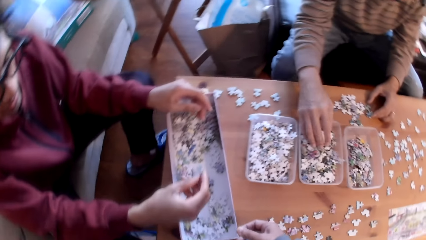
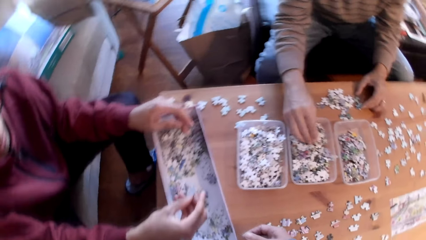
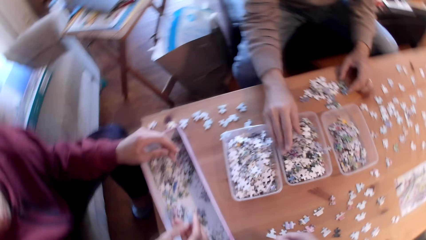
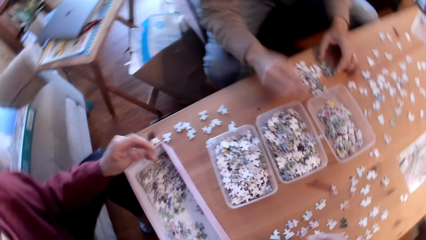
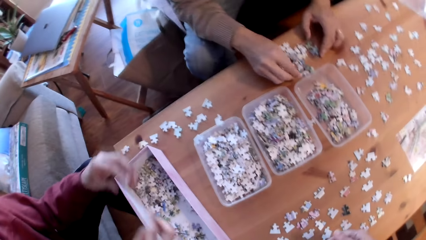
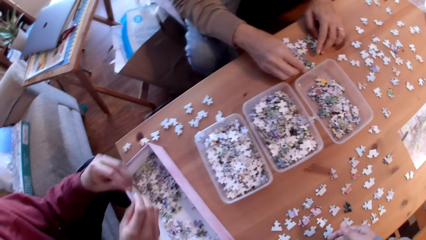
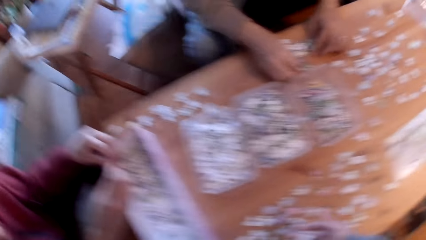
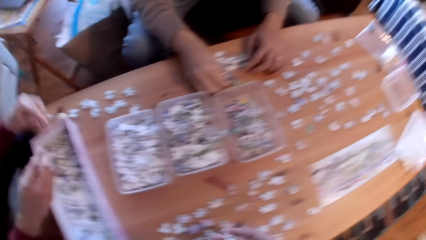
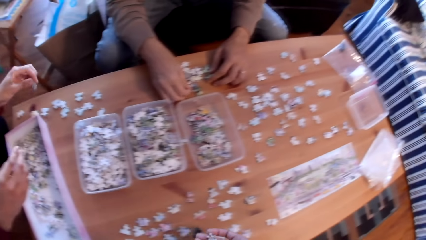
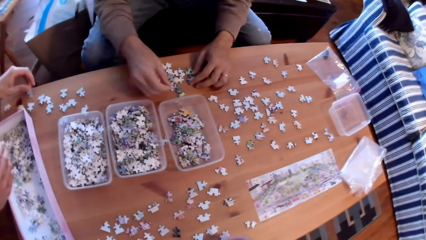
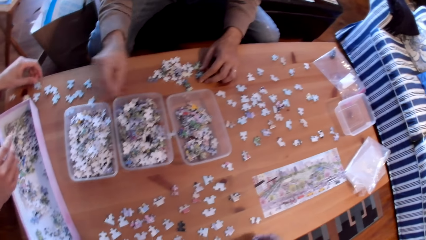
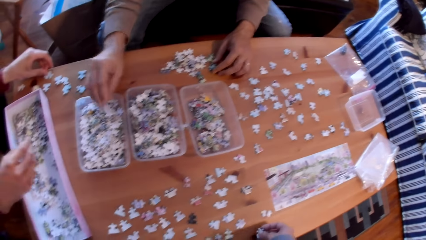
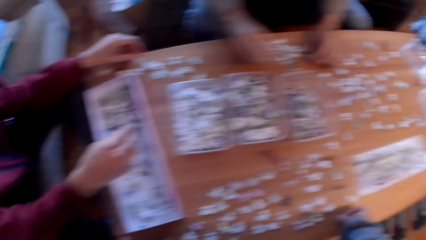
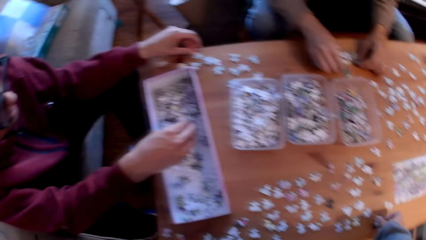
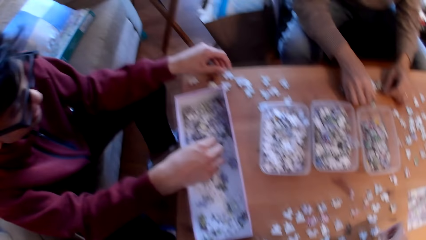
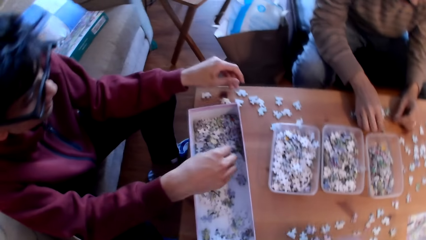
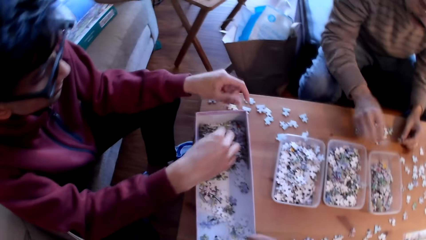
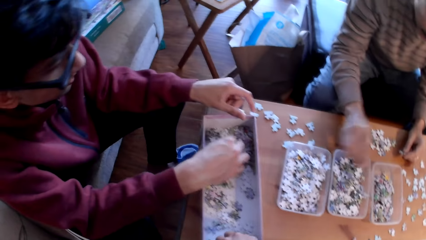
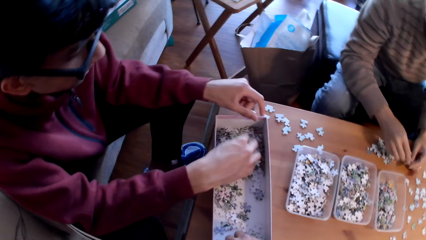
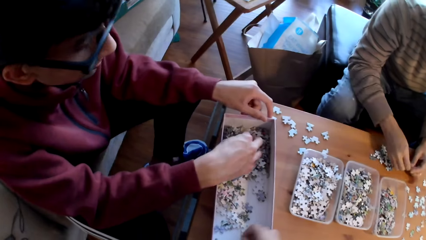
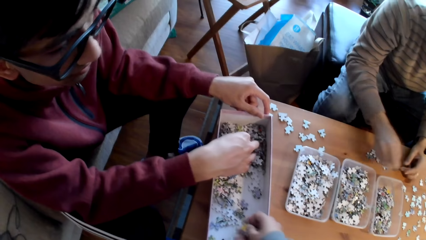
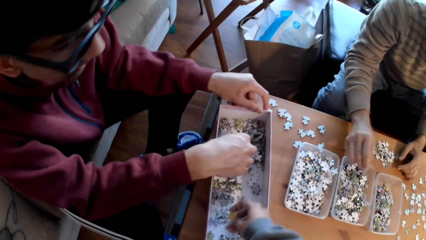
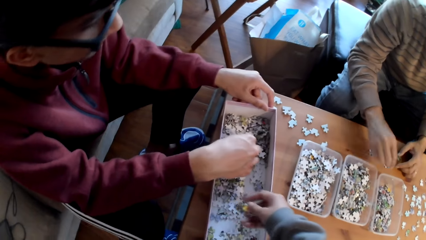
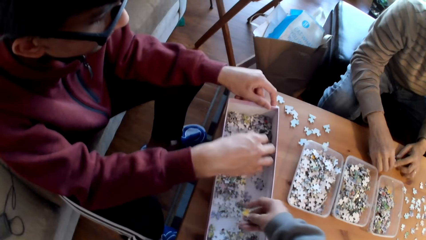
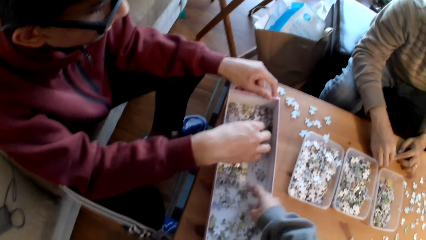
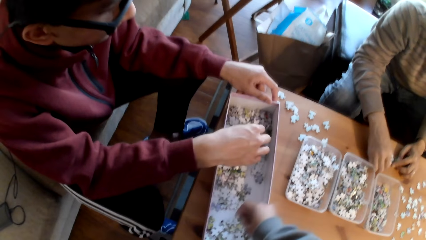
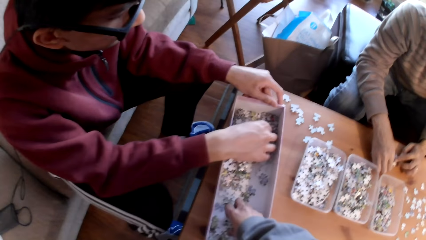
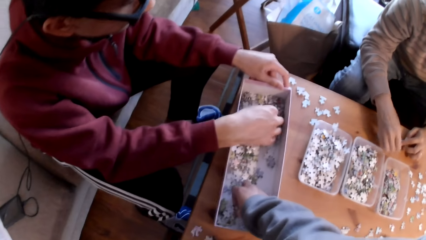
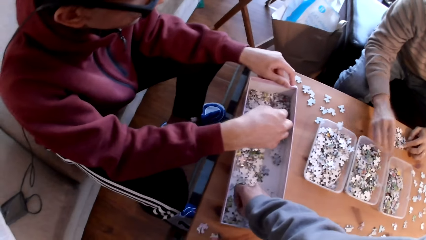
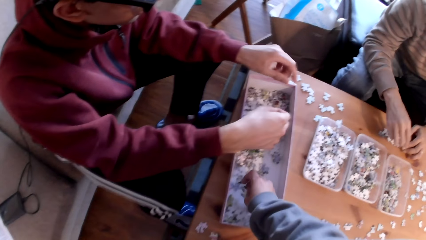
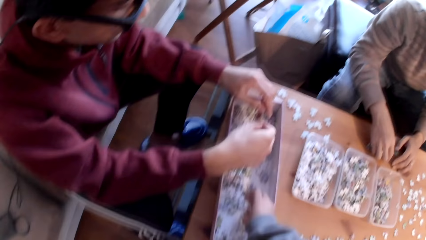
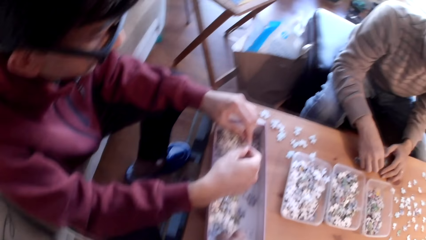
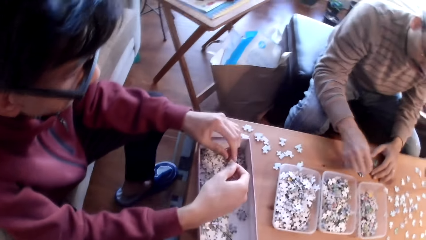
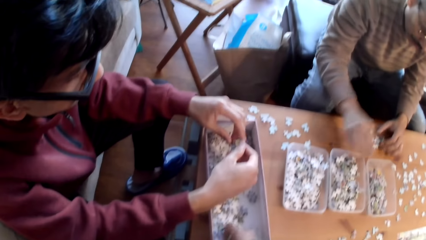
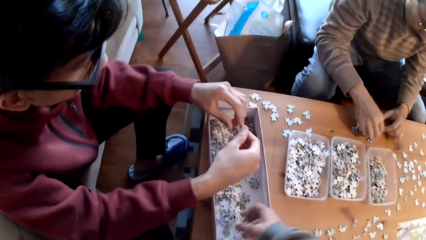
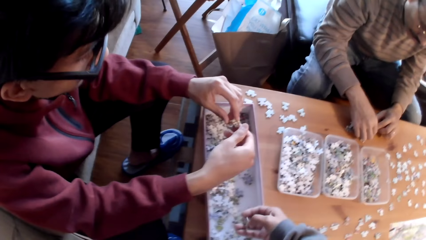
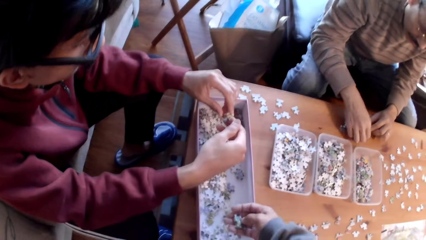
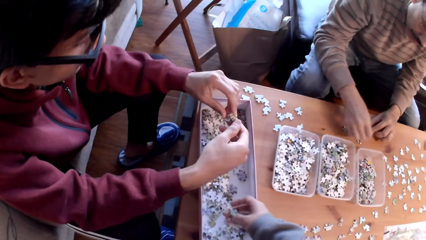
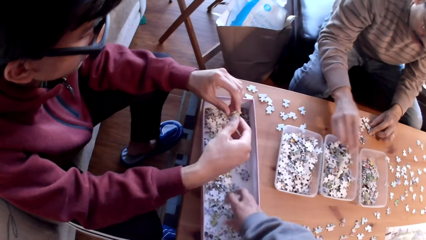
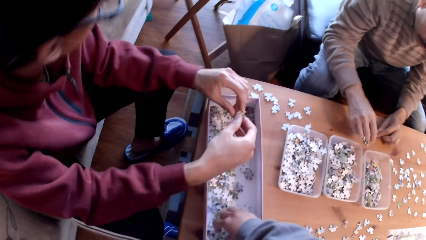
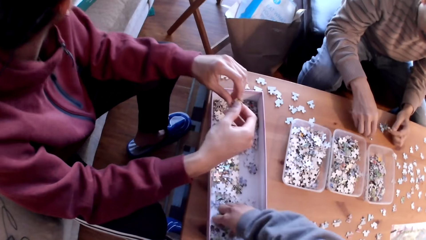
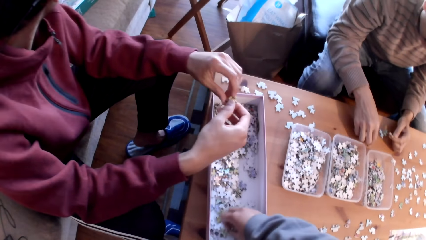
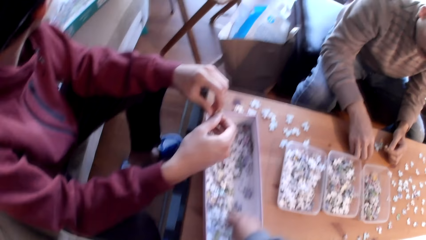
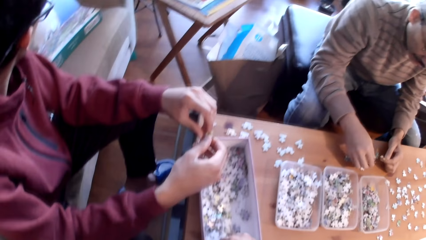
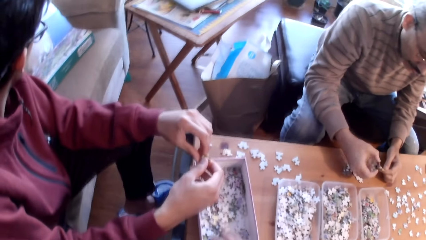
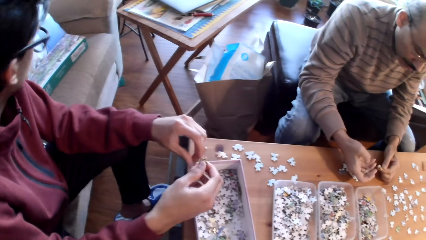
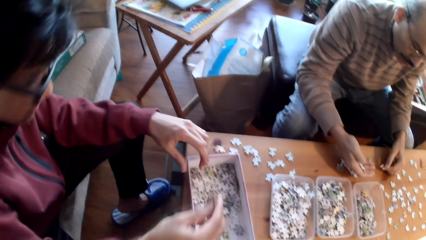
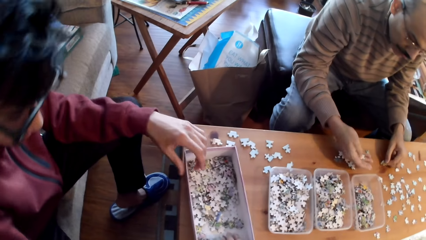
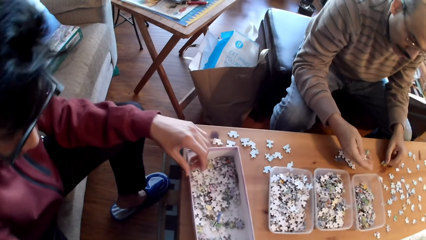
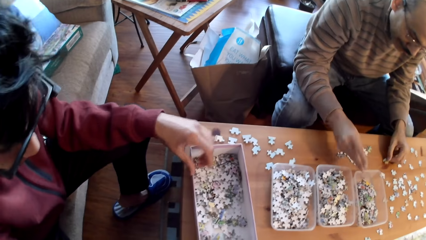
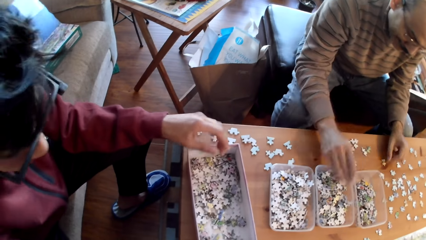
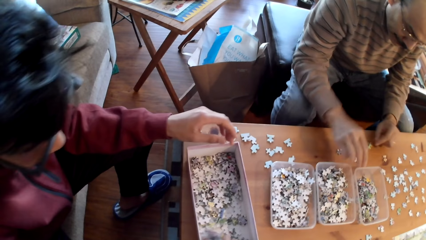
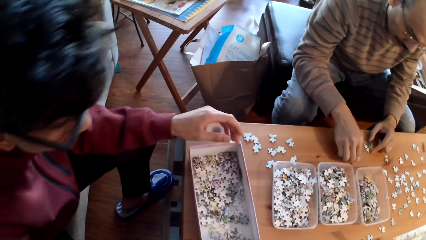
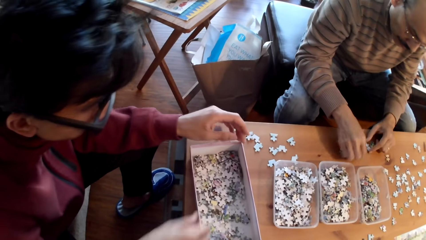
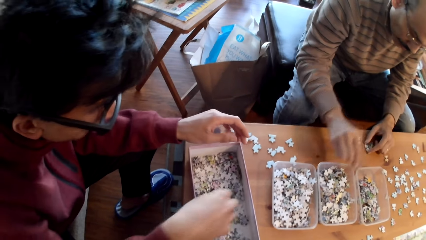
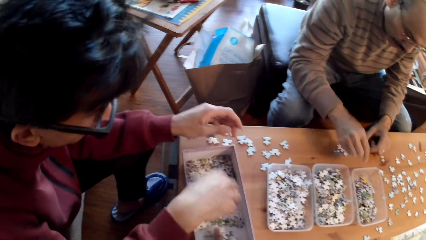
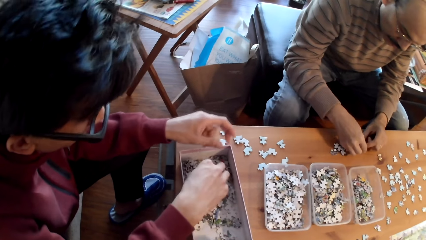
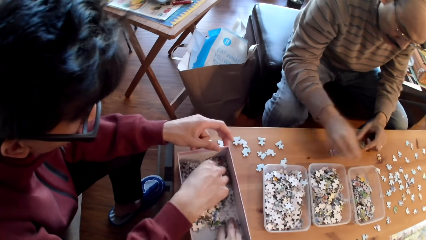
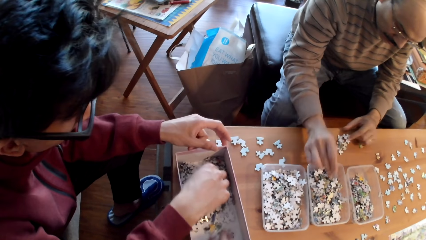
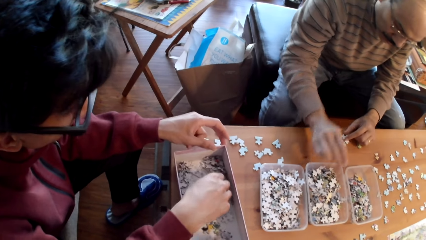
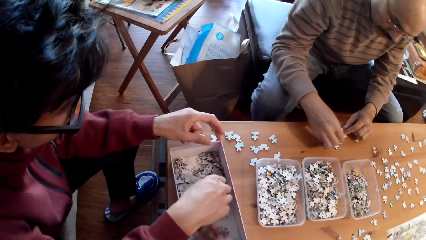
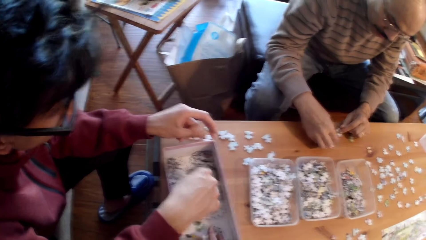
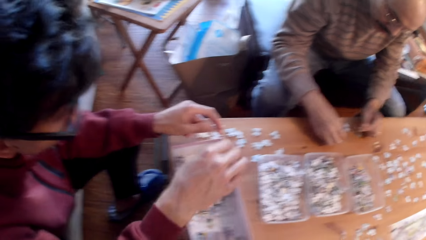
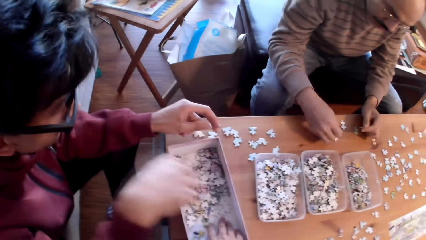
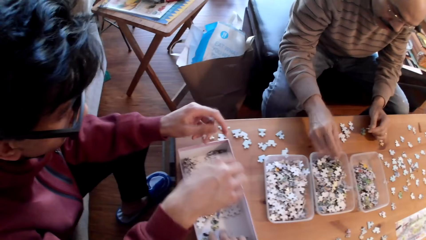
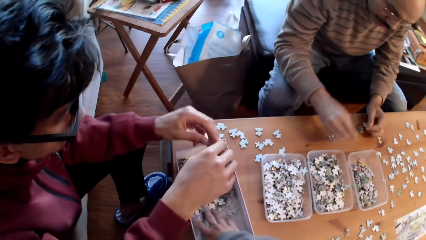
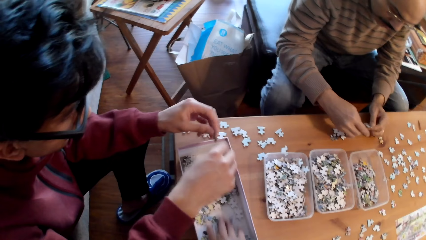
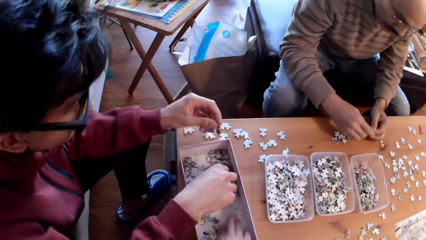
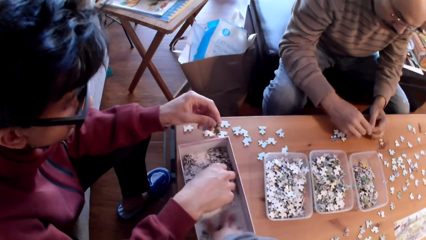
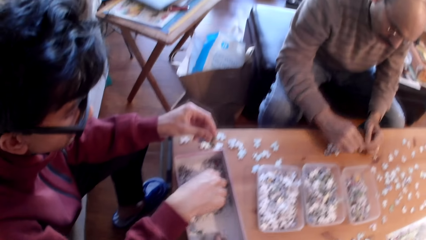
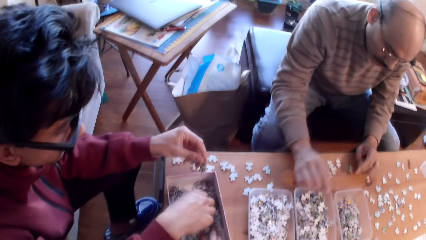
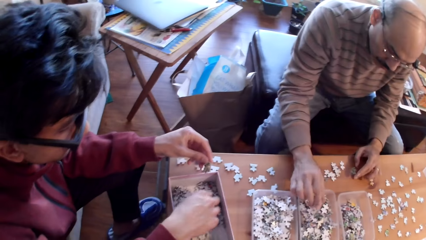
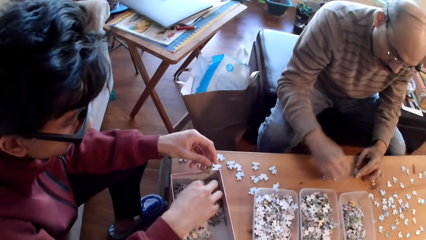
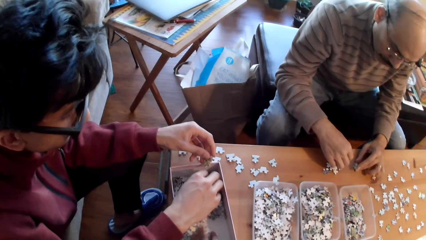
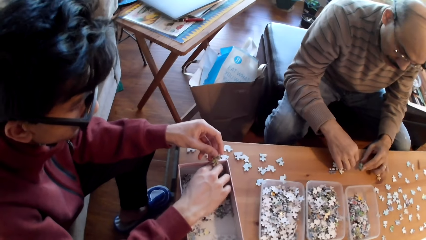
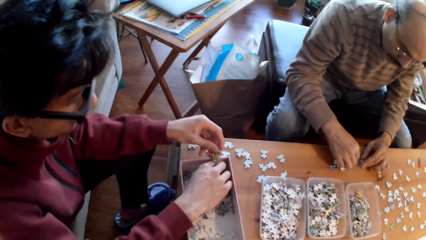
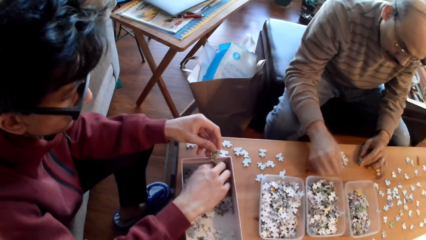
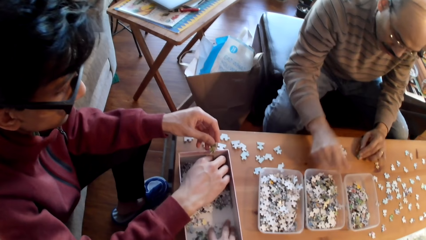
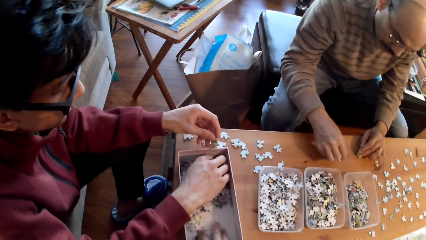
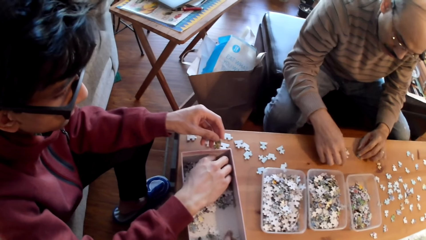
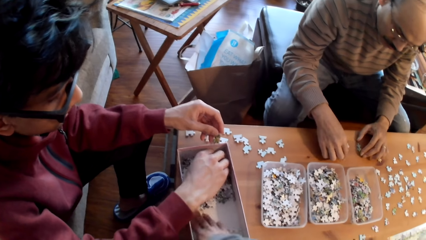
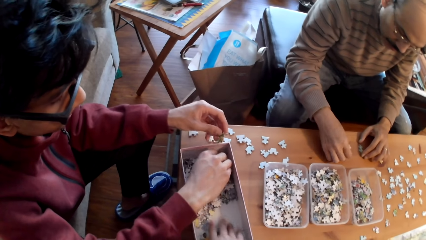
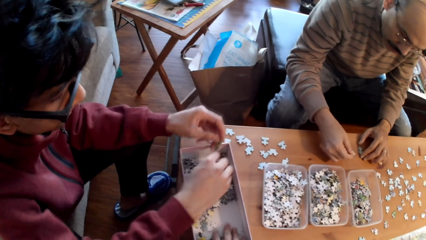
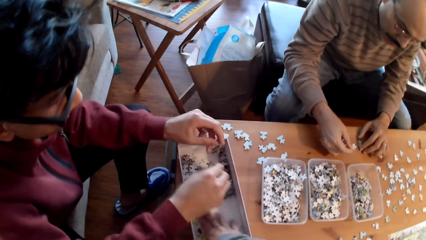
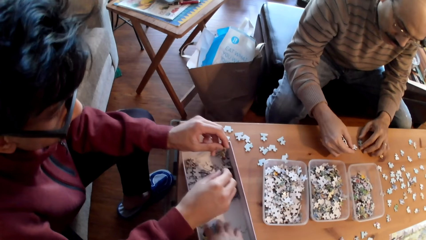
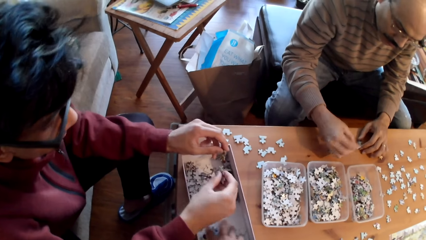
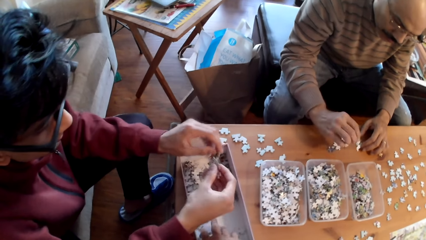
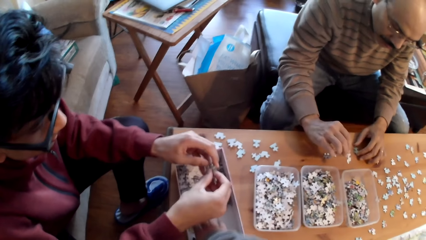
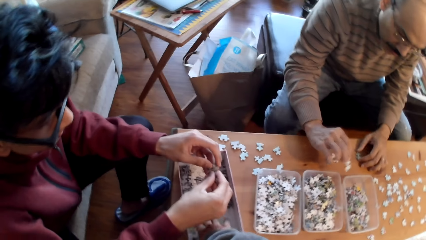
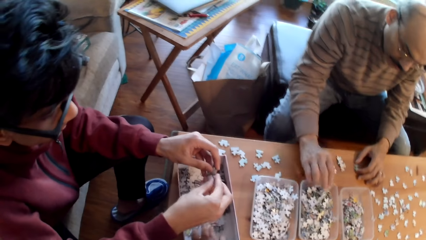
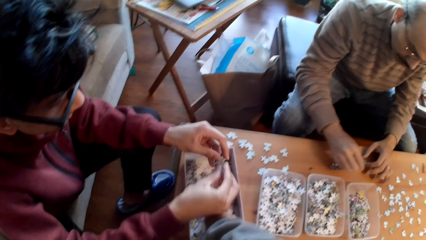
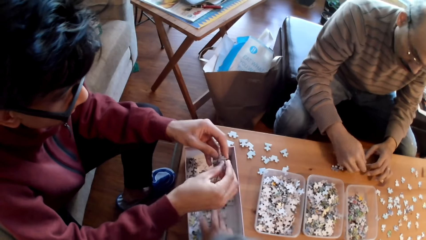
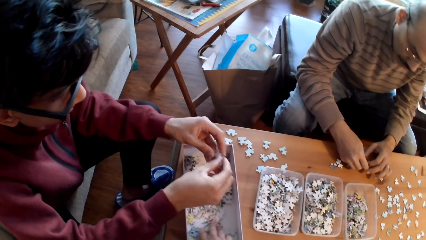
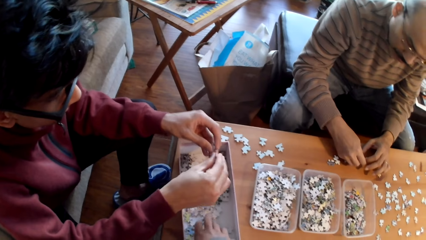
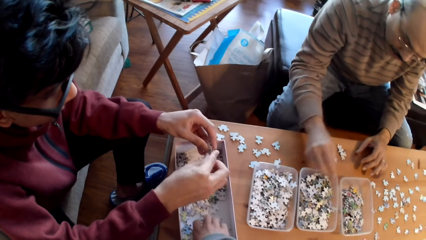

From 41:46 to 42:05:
A man sorts a jigsaw puzzle piece. Another man puts a card on the table. The first man moves the jigsaw pieces. The camera wearer sorts a jigsaw puzzle piece. They take the cards from the tin. A third man puts a card in the tin.
